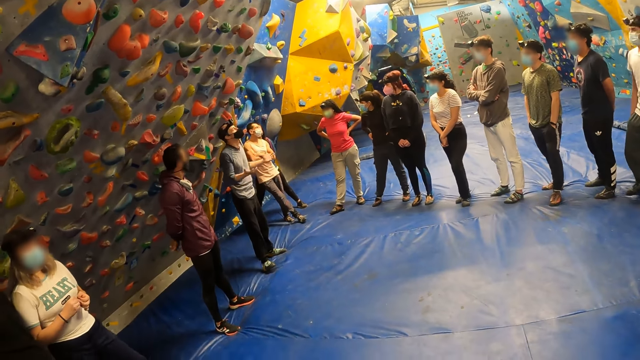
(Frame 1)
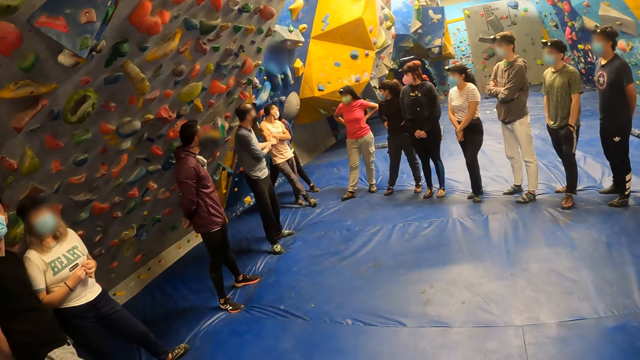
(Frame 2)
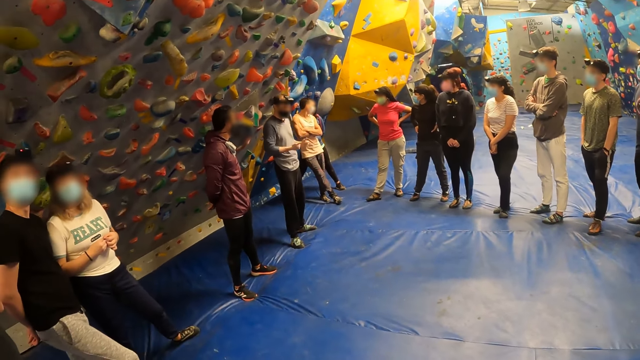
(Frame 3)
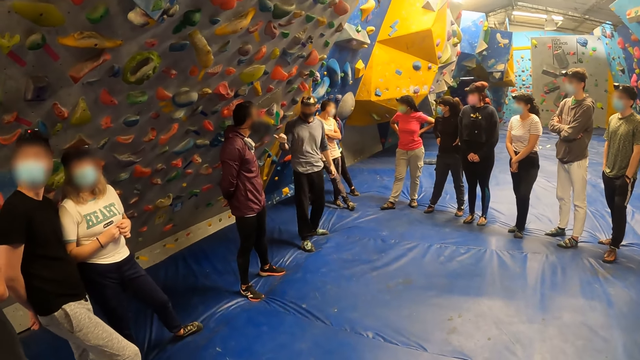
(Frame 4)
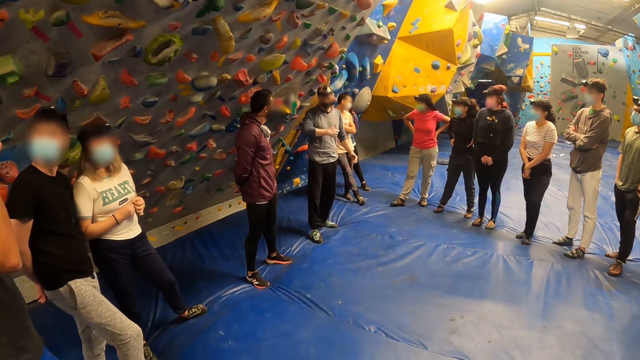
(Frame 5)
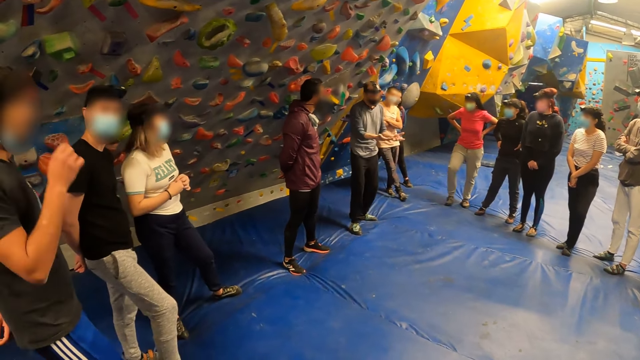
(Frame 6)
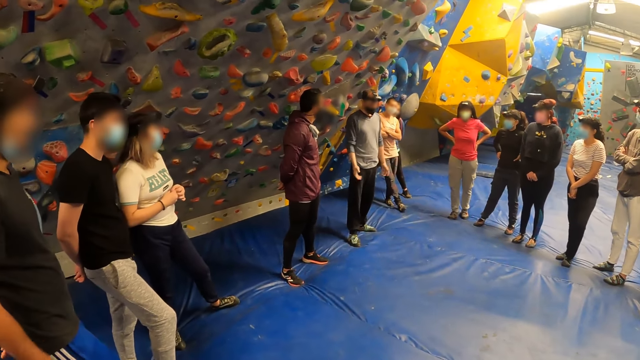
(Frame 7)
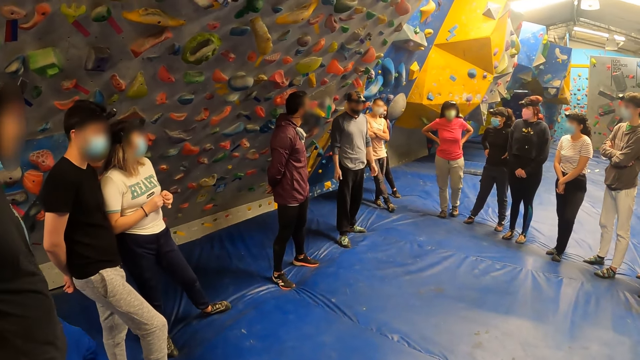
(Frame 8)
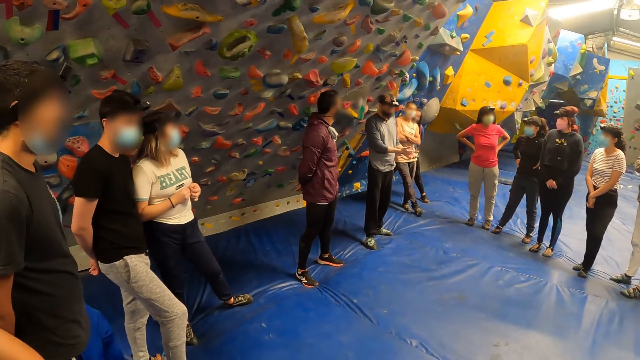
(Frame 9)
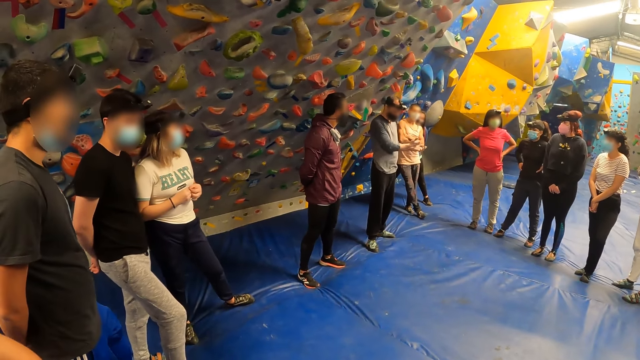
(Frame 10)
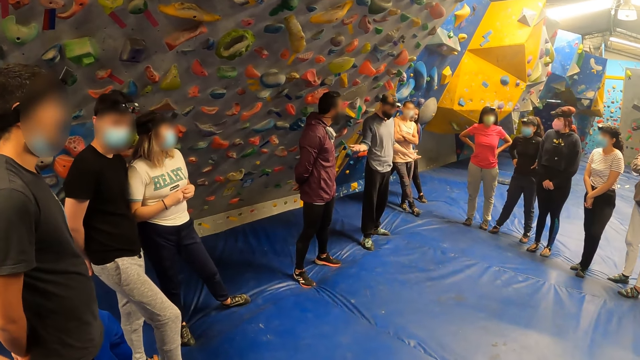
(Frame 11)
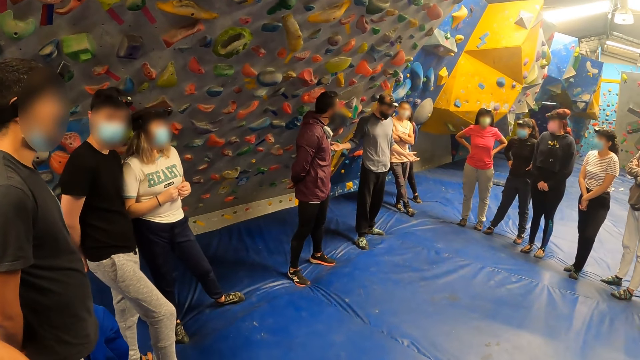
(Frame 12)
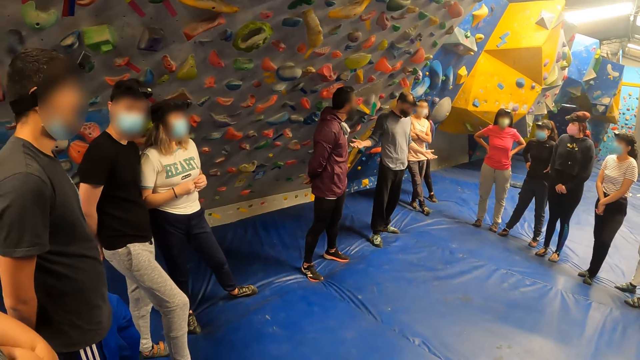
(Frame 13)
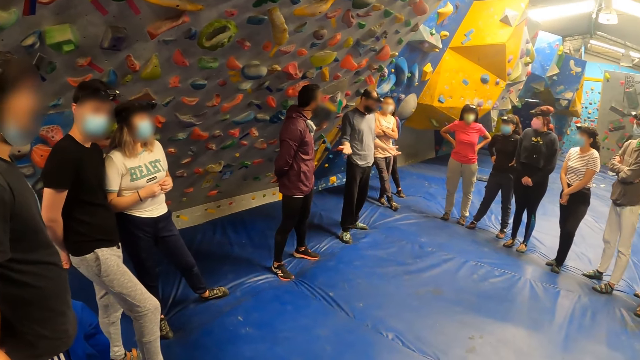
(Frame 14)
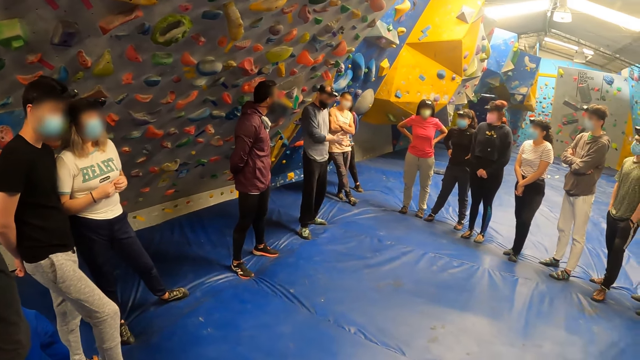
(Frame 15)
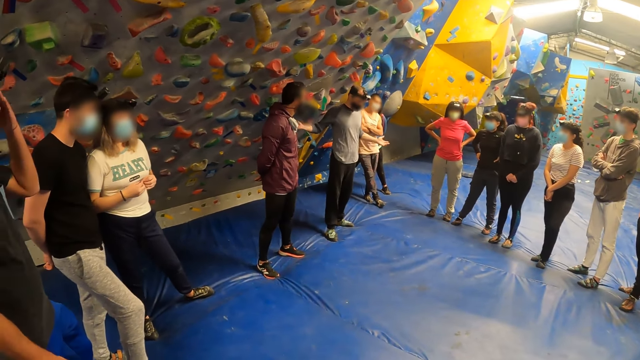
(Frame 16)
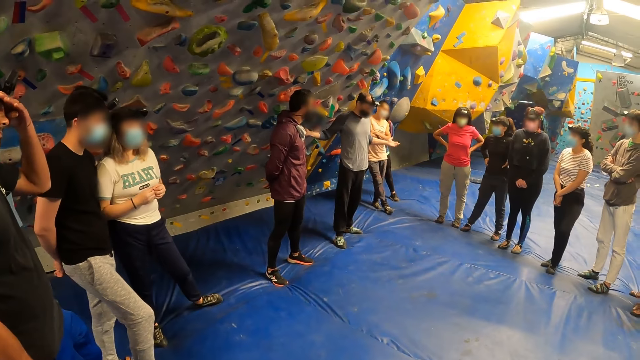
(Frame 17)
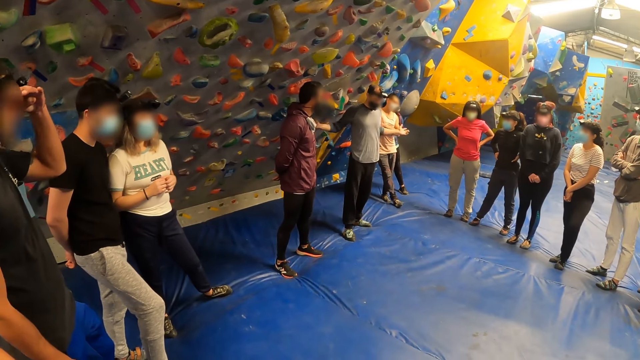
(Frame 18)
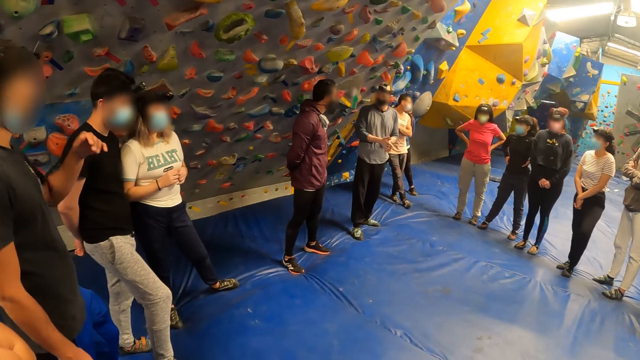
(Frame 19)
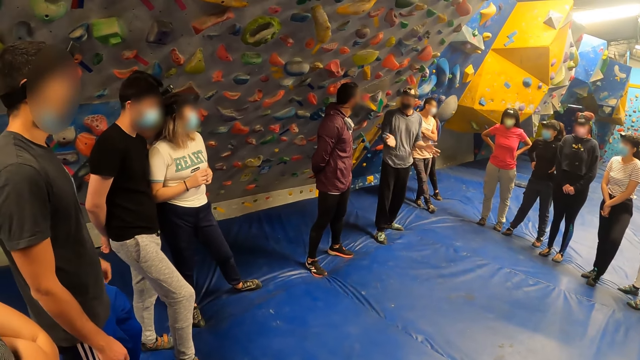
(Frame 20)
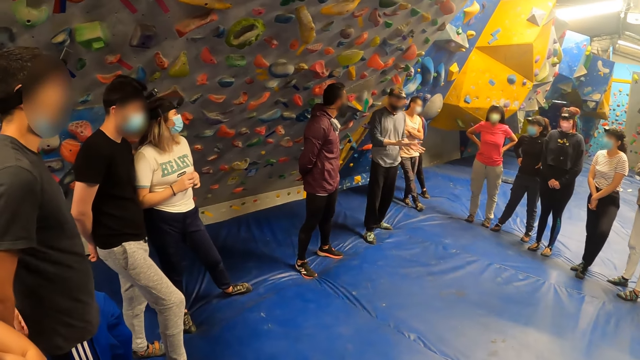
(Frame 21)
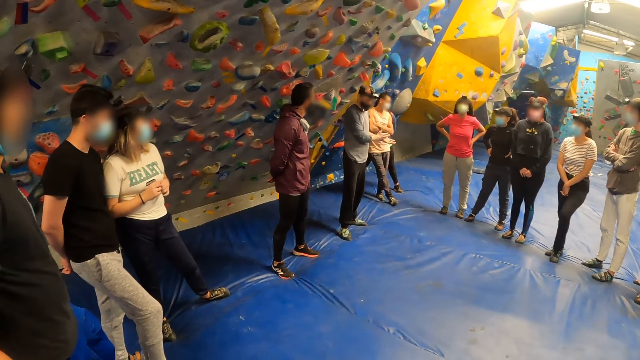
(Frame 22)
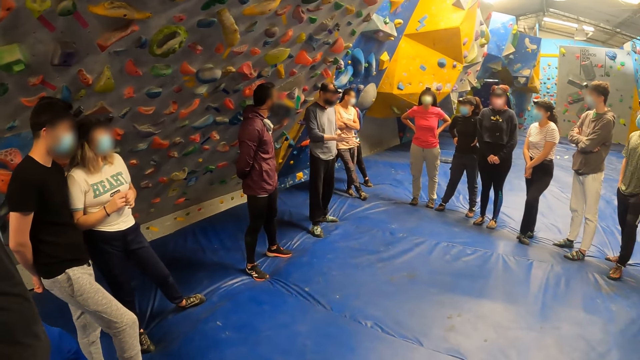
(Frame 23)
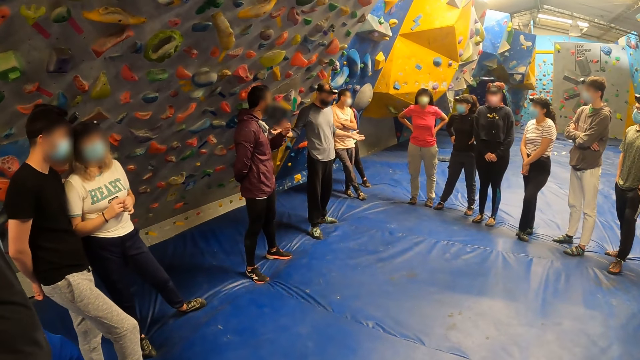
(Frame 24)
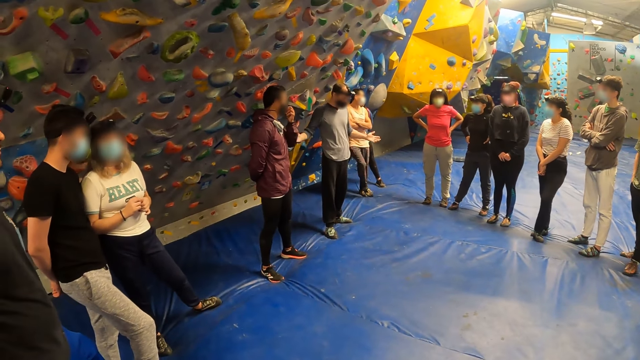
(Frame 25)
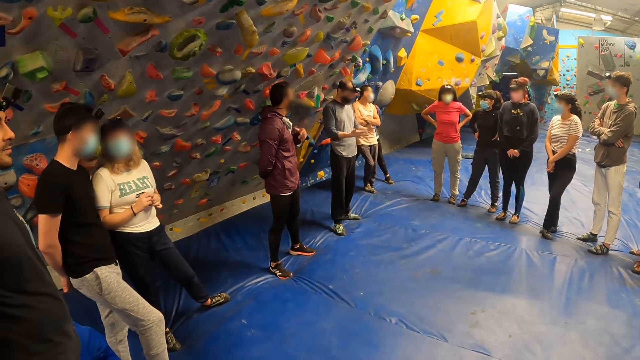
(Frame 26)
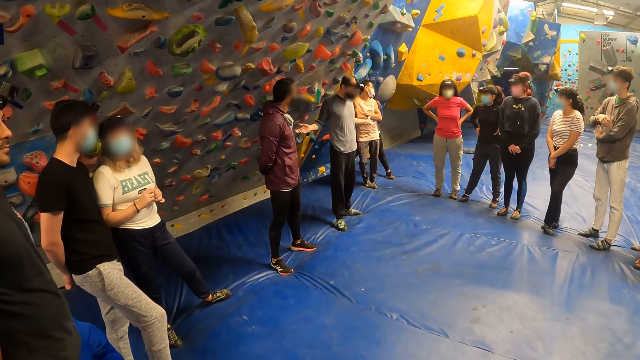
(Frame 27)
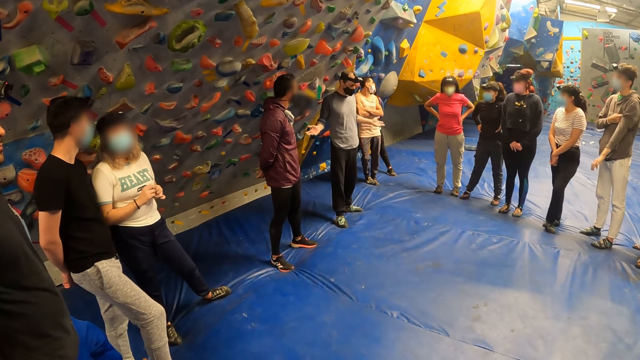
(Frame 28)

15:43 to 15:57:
A man interacts with another man. The first man moves both his hands. The camera wearer interacts with a man.

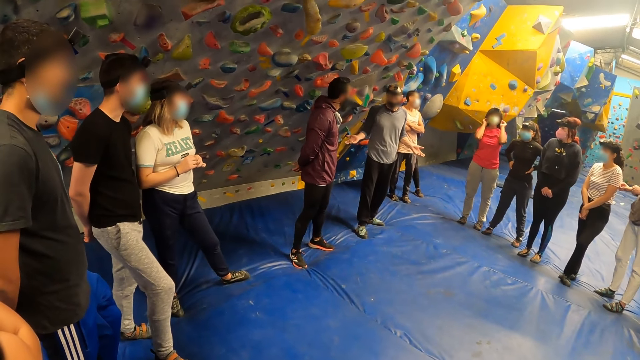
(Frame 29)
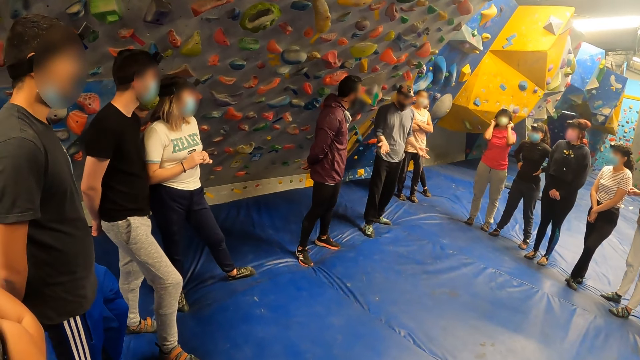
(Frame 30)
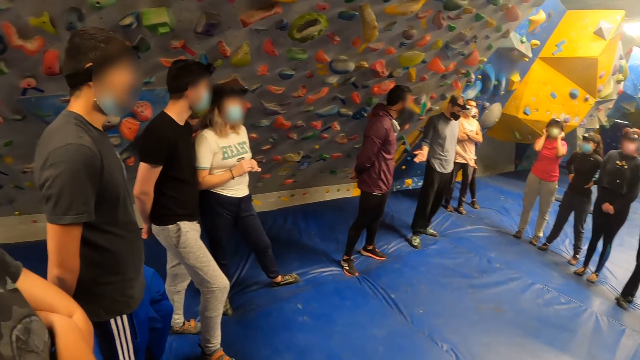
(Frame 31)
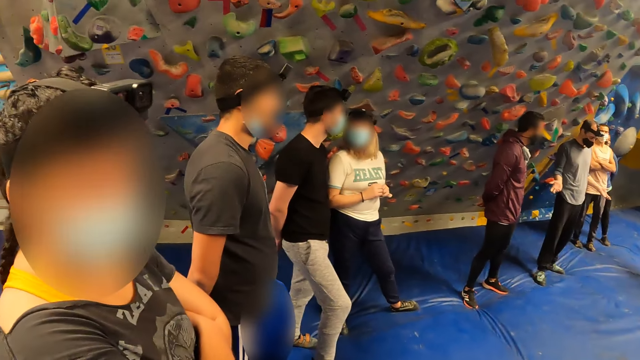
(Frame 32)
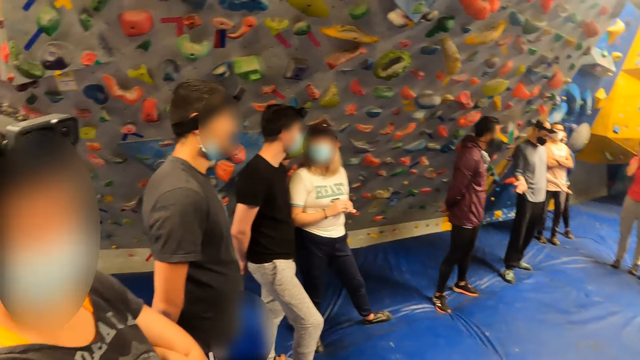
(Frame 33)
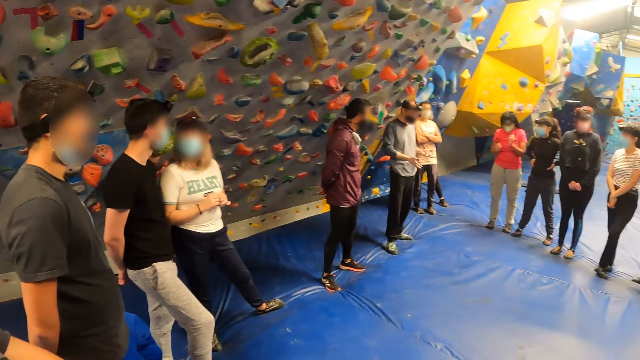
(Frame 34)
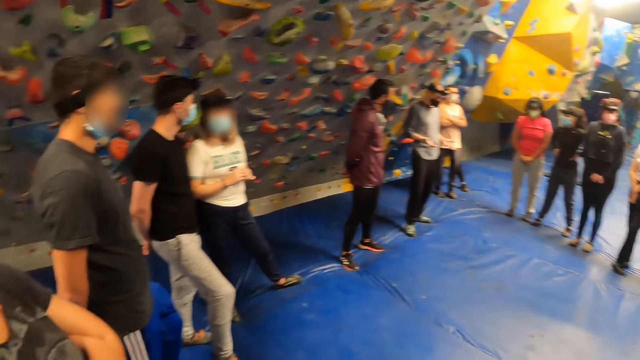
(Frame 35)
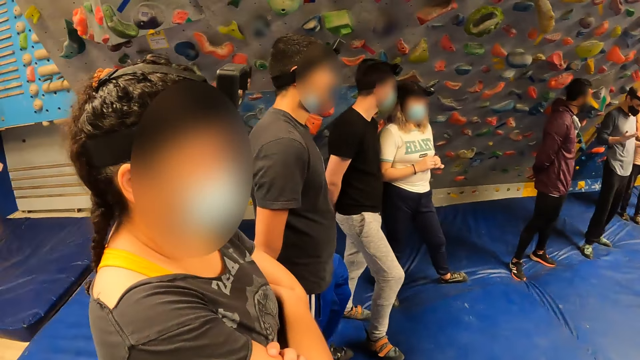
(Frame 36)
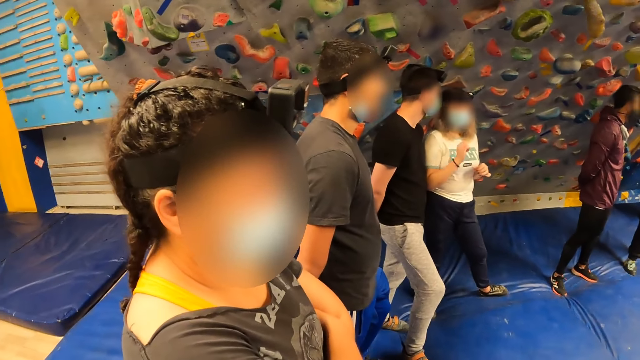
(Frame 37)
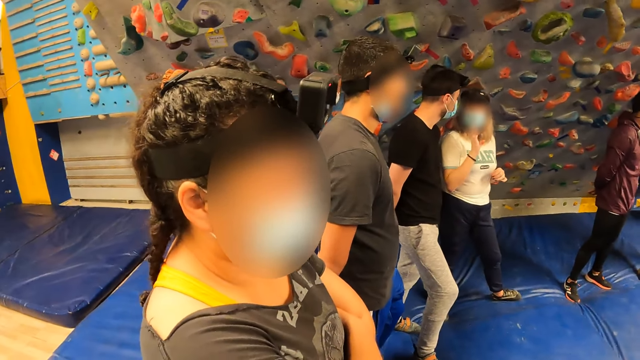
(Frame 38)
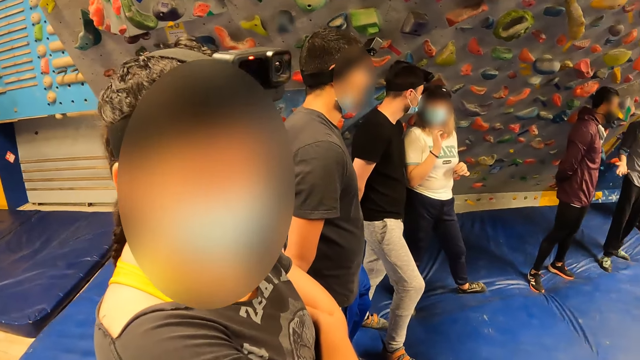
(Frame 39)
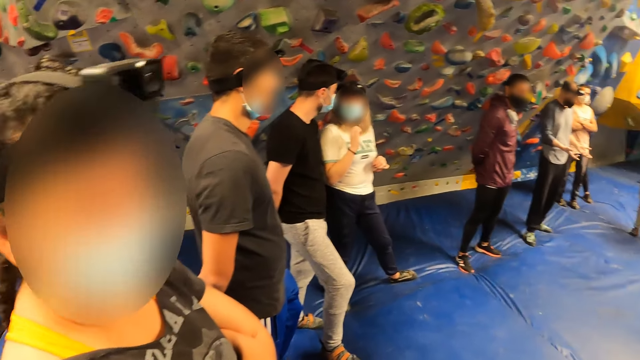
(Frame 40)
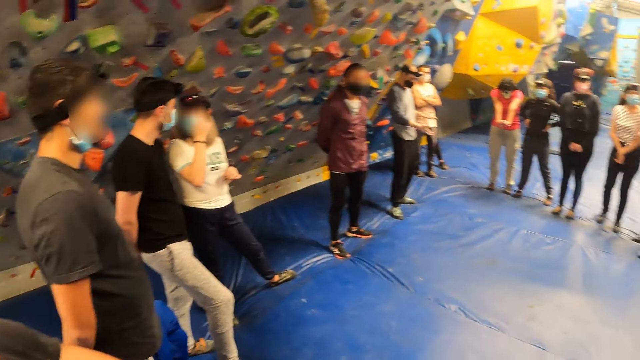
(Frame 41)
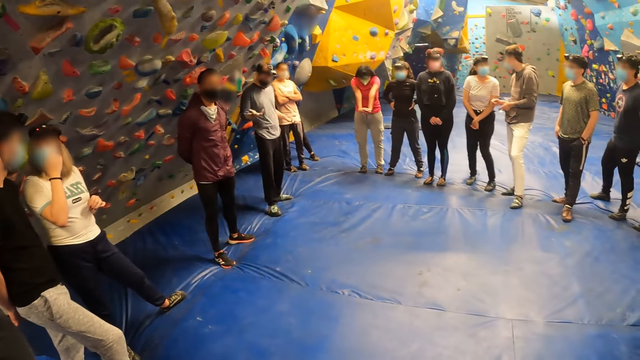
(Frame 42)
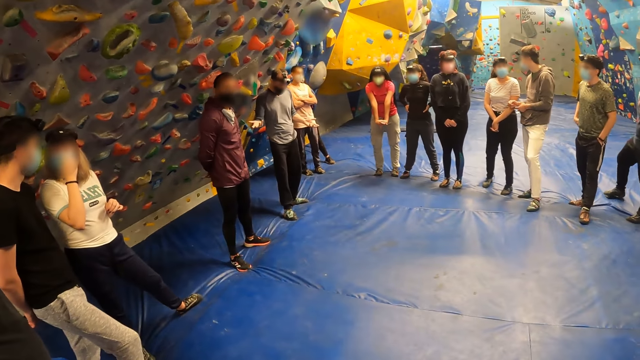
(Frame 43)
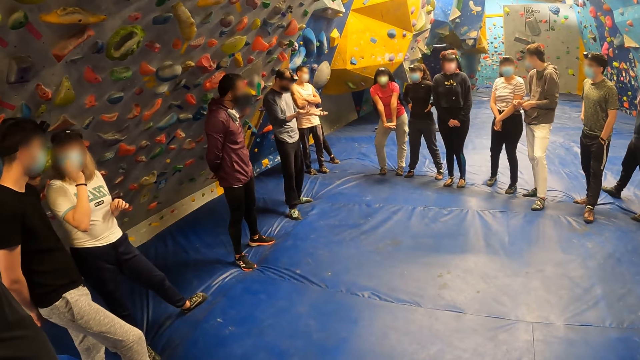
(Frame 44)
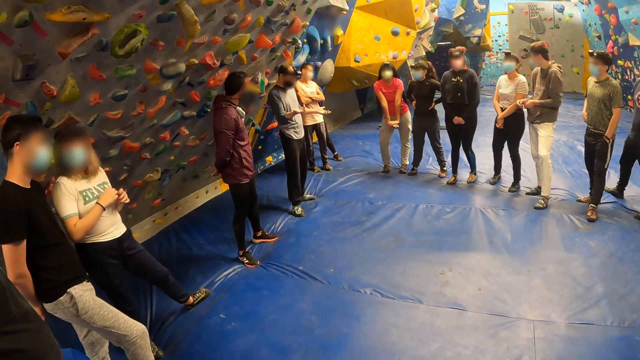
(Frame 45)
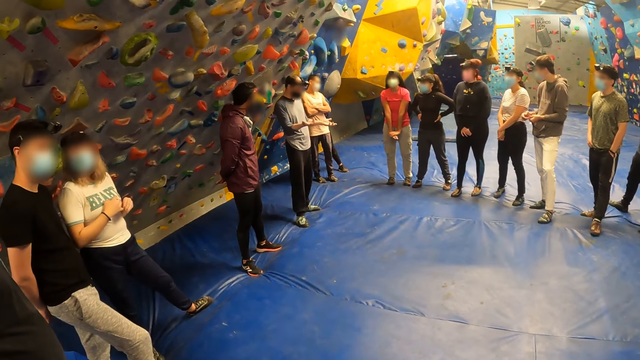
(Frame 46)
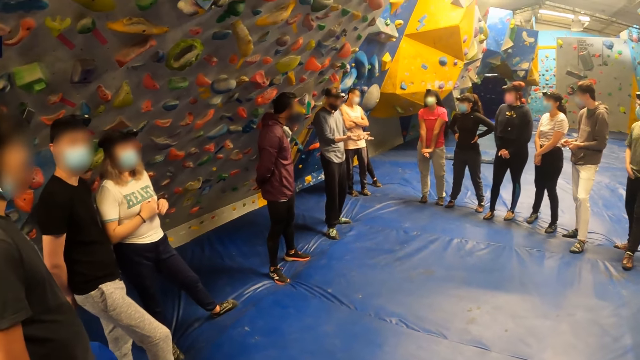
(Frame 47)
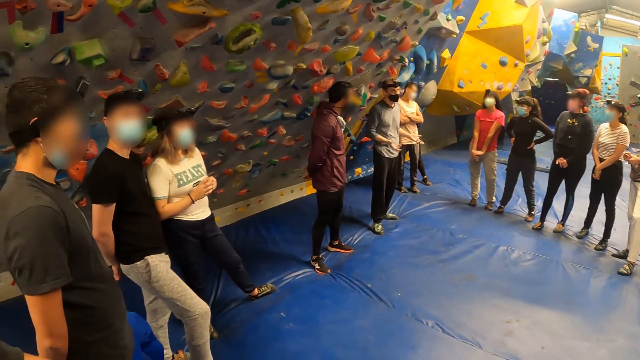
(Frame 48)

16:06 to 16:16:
A man or woman interacts with the camera wearer. The camera wearer interacts with rock climbers.
